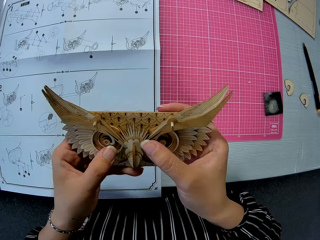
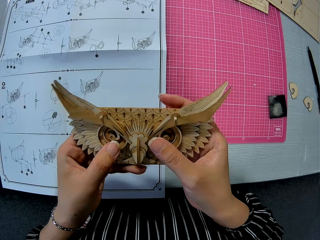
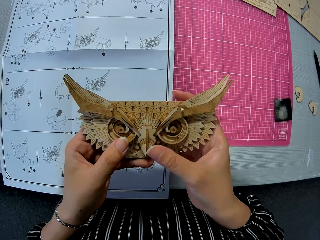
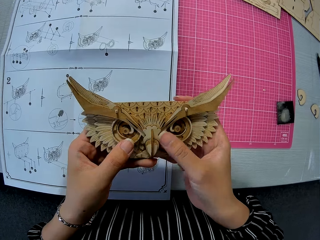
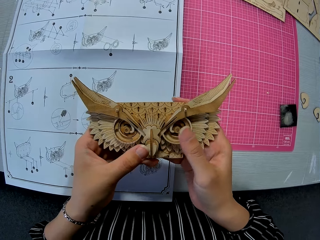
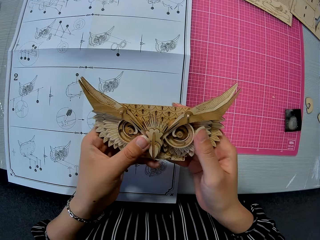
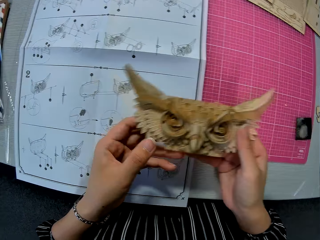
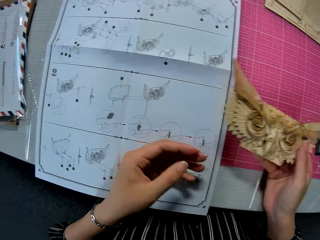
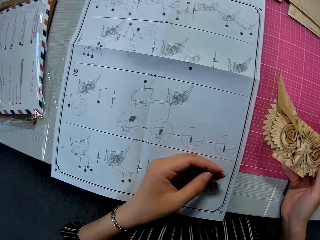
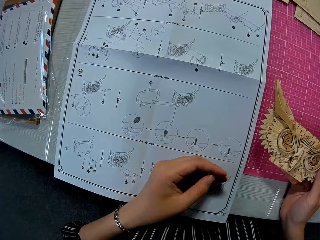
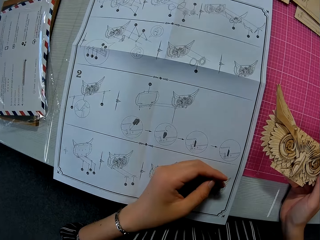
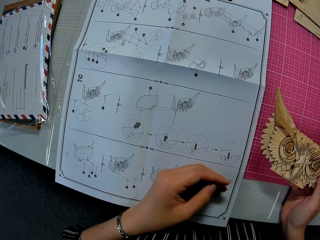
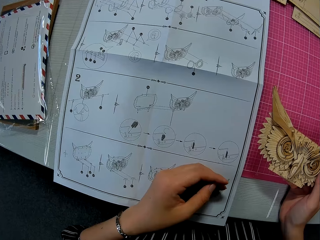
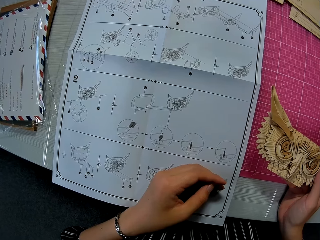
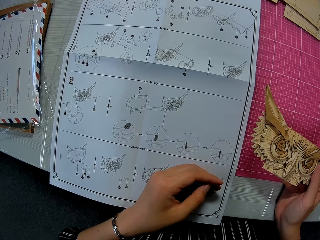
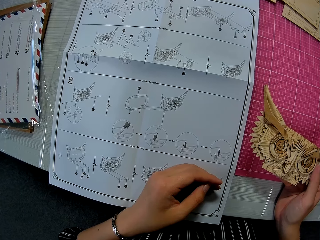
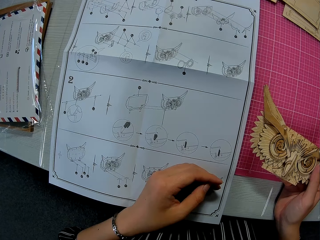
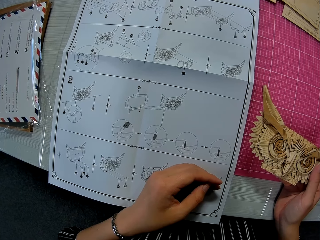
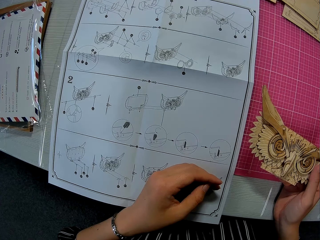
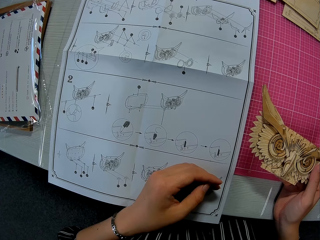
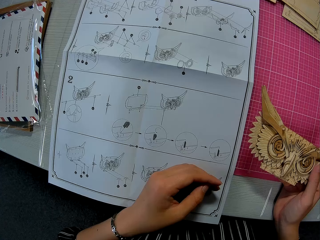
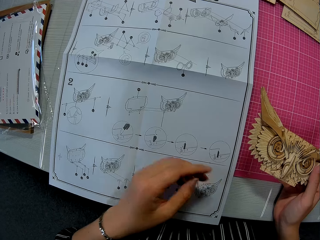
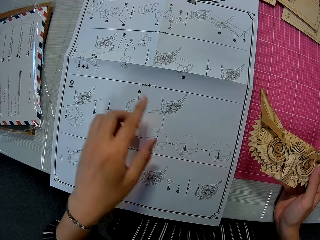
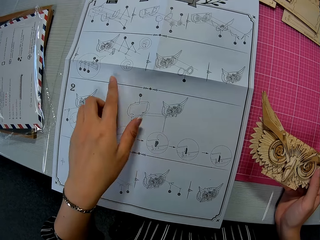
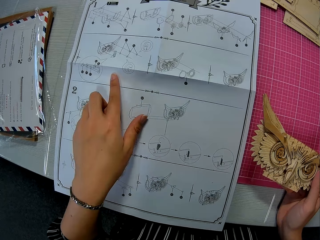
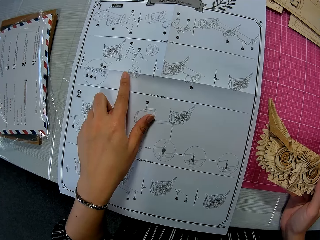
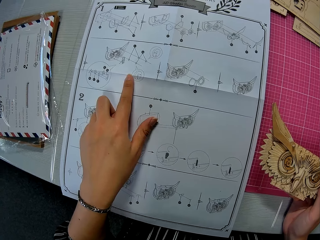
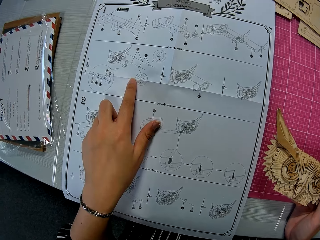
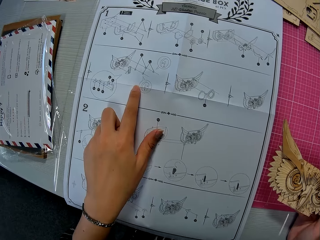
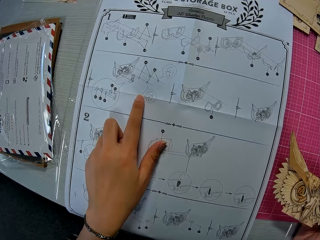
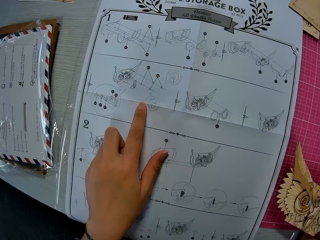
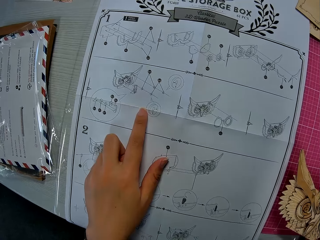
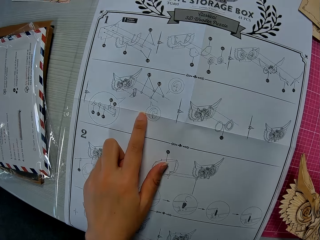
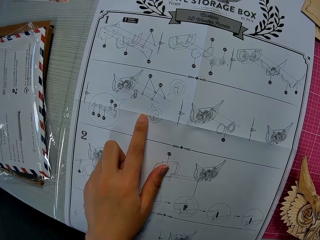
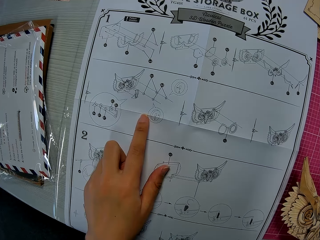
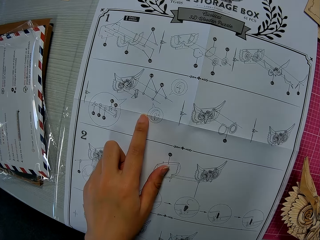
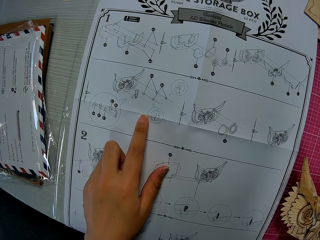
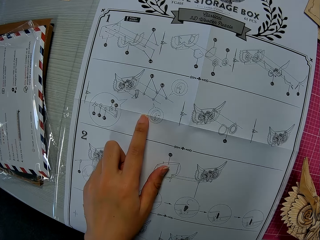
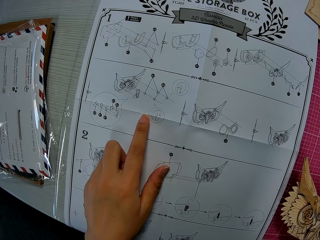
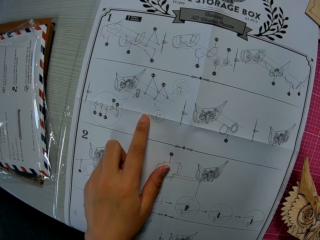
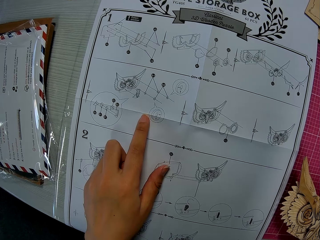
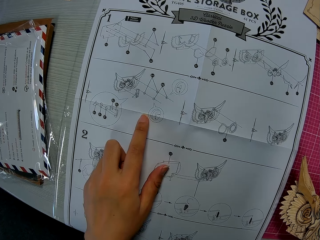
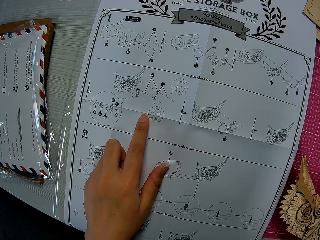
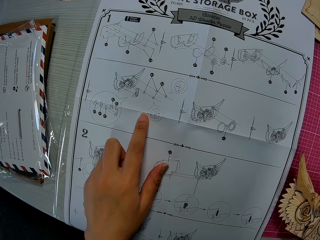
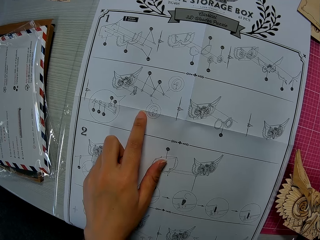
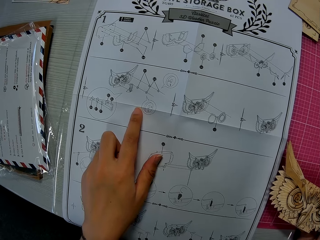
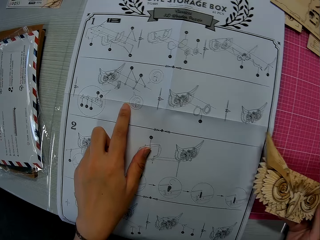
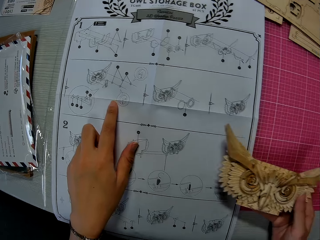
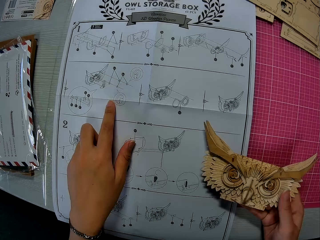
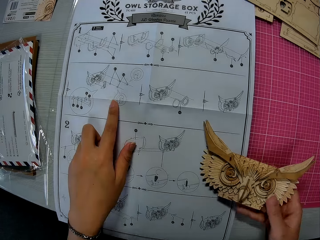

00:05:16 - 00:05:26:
The camera wearer leans on a desk. They touch the instruction sheet. They point to a blueprint.

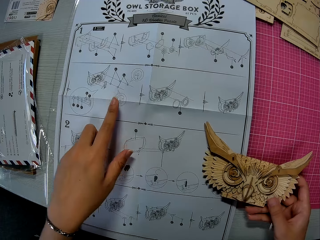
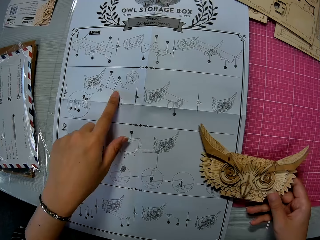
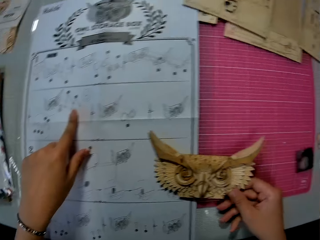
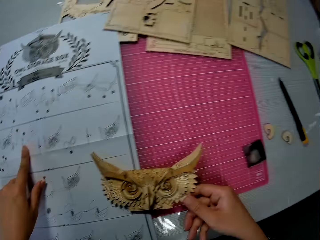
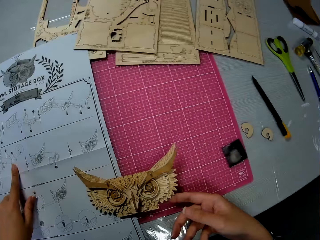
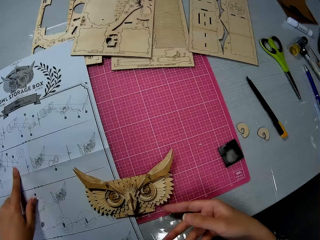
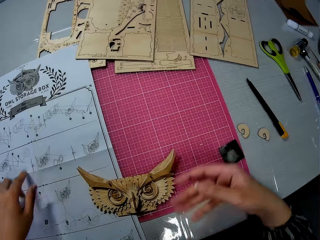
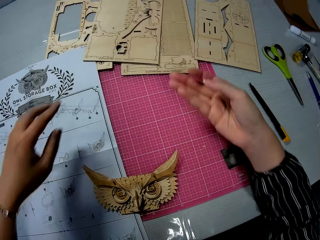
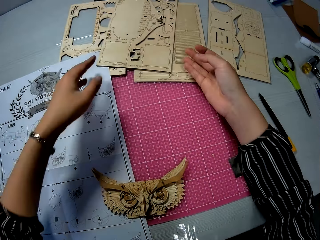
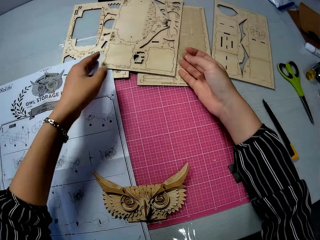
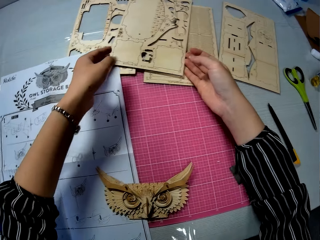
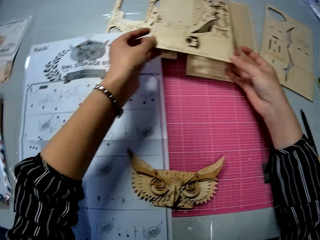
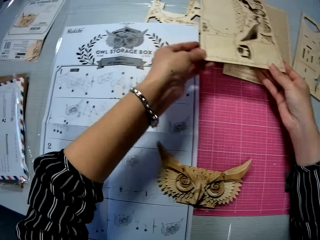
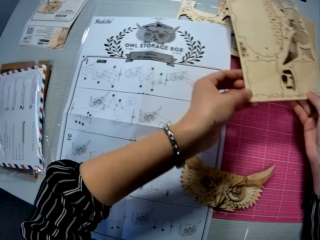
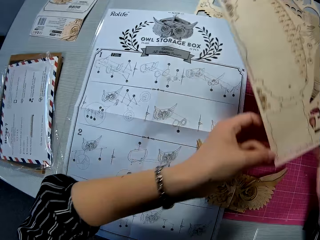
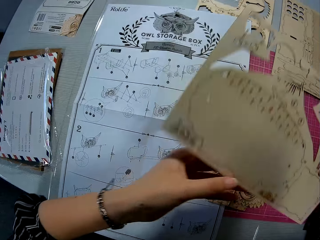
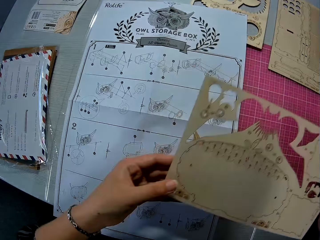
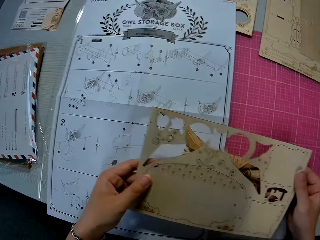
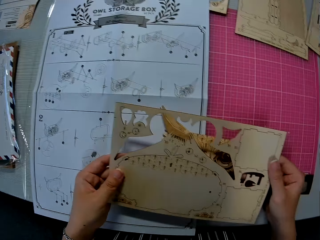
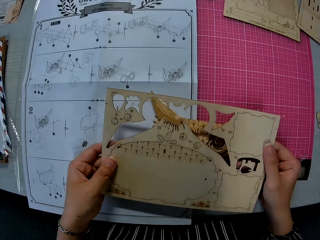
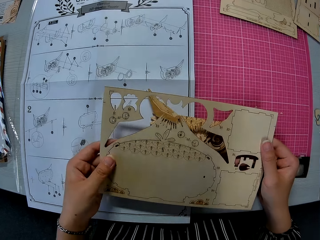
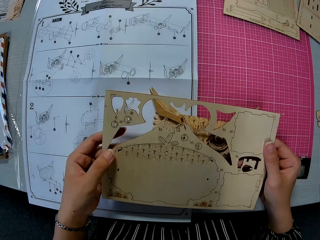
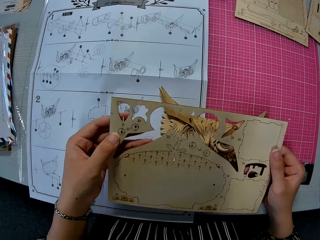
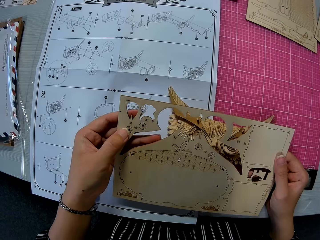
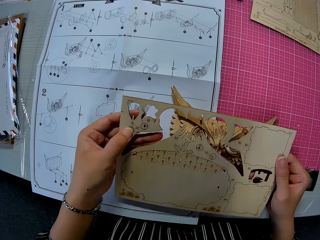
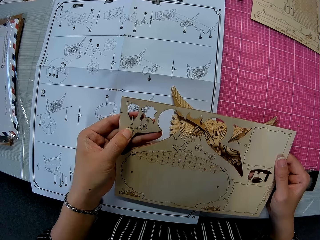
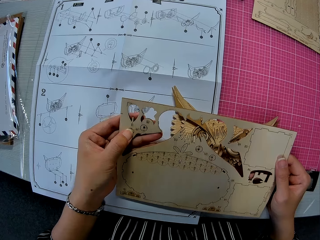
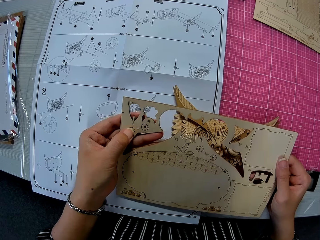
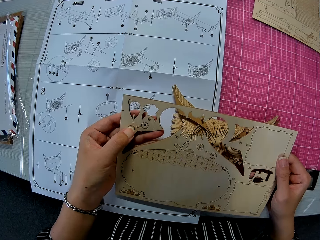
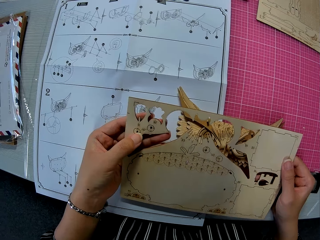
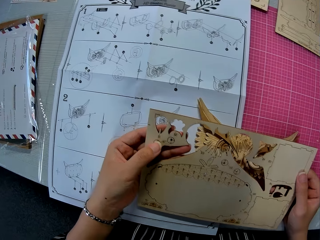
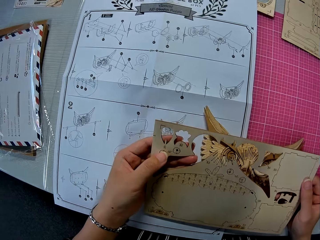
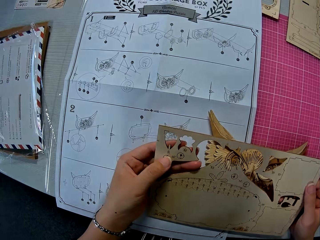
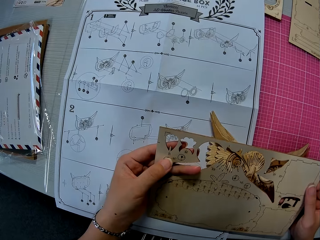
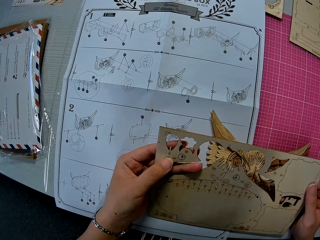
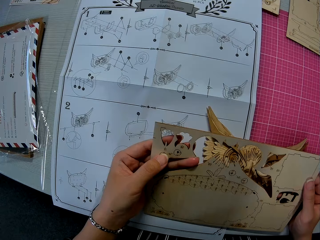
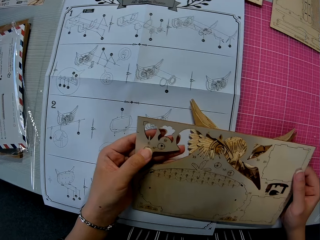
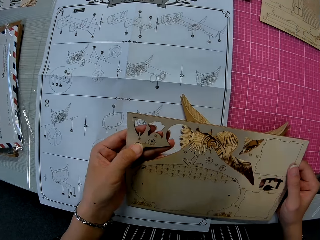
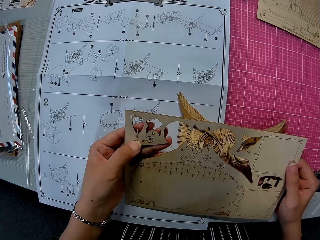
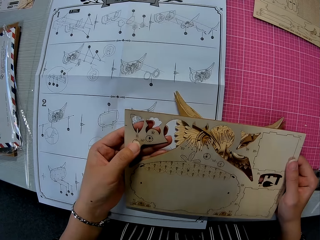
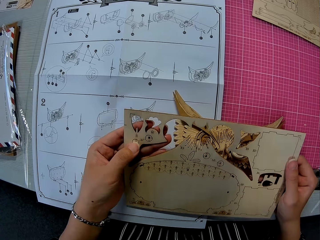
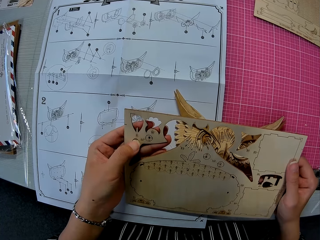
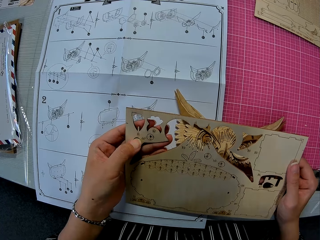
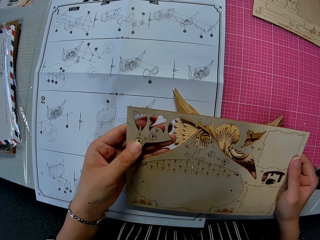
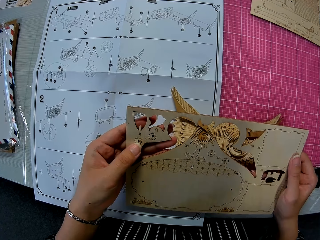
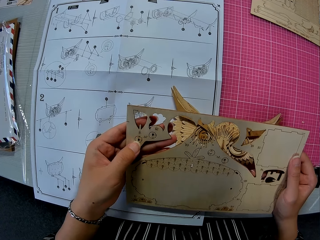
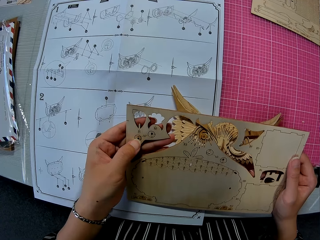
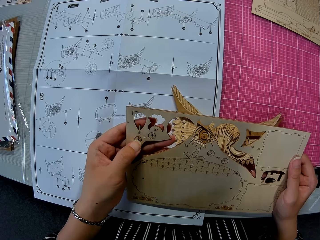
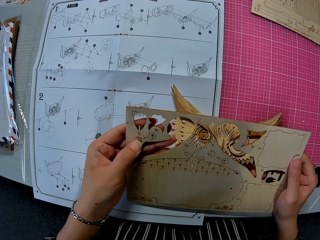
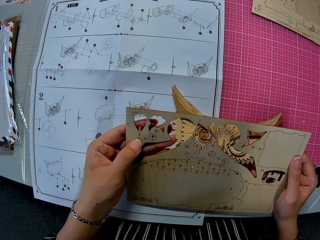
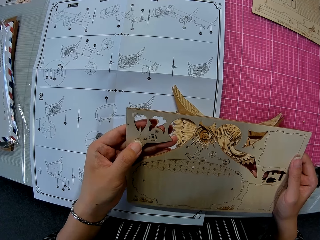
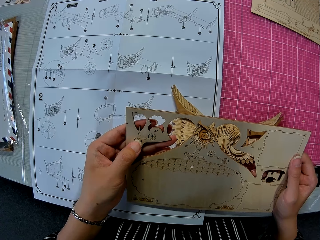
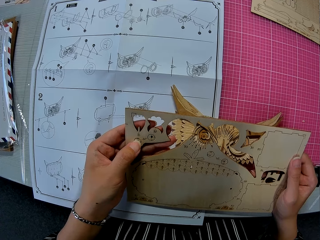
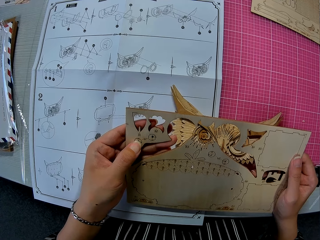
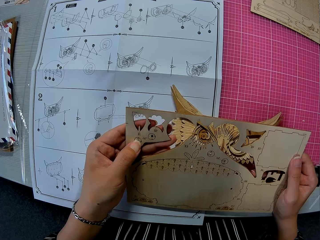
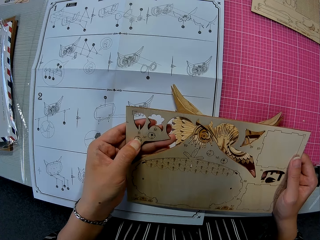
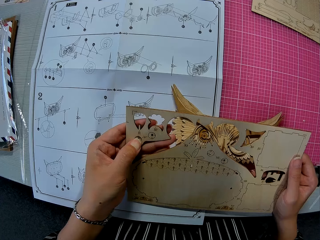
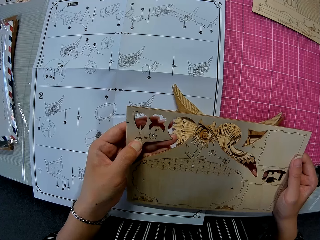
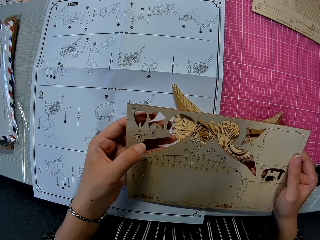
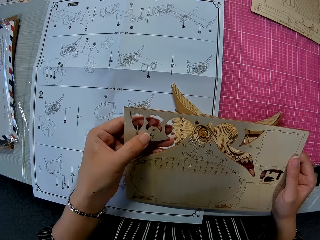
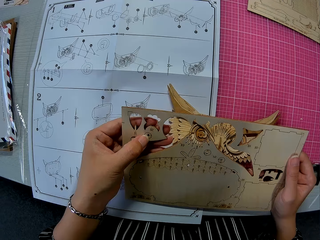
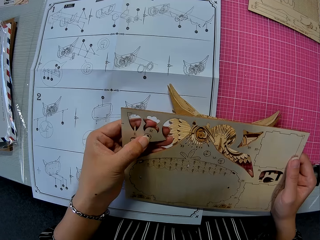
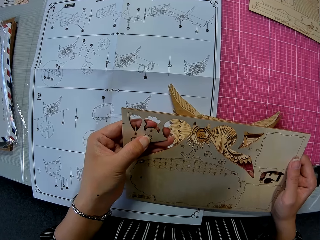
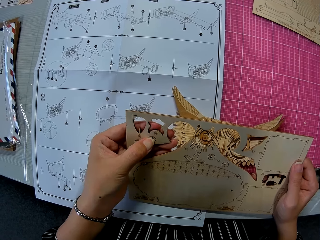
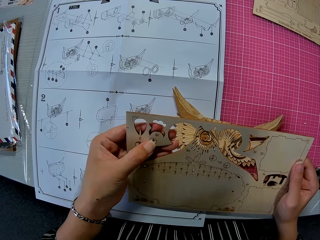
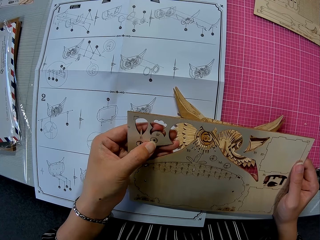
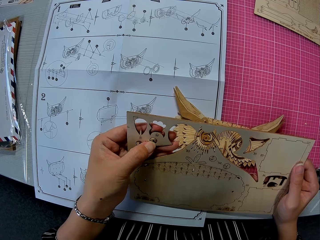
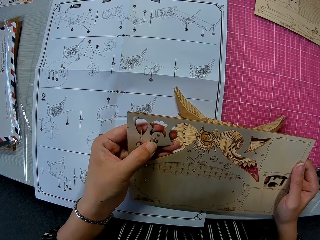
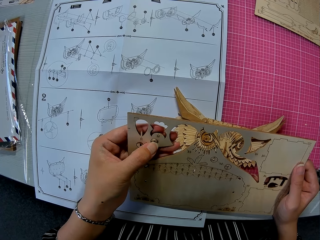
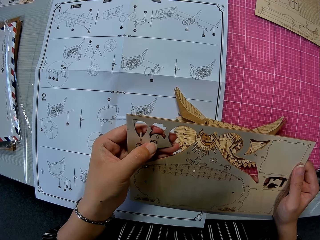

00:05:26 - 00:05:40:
The camera wearer puts an owl storage box on the desk. They pick up a wooden craft or cardboard, hold the wooden craft, and remove two round pieces from the cardboard.
